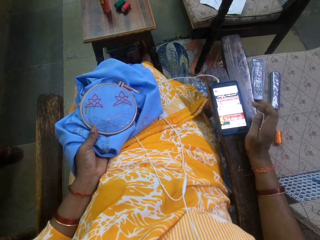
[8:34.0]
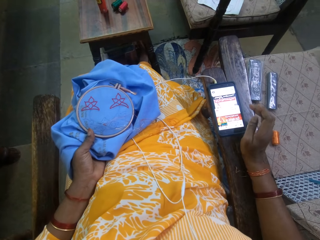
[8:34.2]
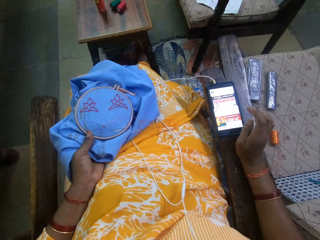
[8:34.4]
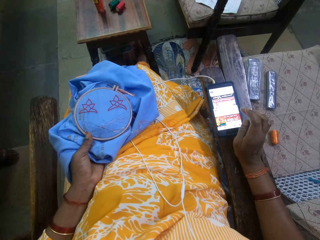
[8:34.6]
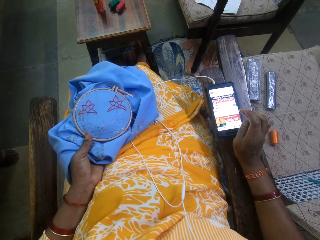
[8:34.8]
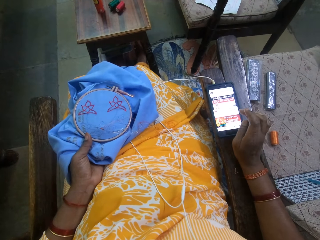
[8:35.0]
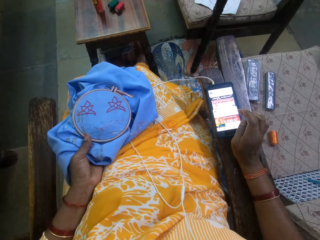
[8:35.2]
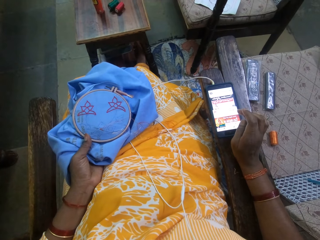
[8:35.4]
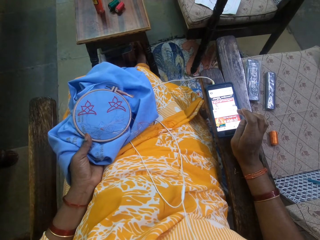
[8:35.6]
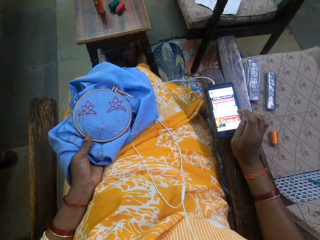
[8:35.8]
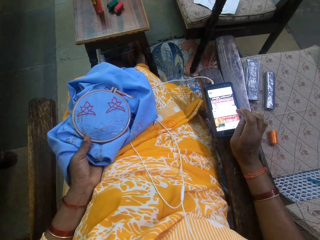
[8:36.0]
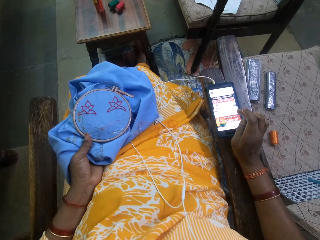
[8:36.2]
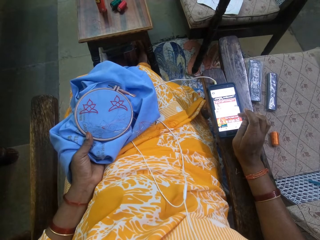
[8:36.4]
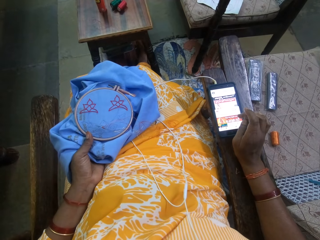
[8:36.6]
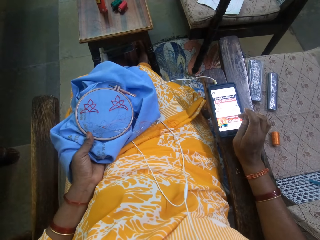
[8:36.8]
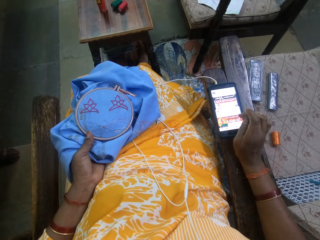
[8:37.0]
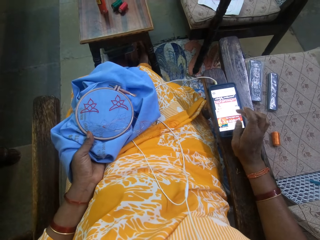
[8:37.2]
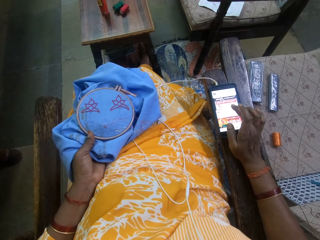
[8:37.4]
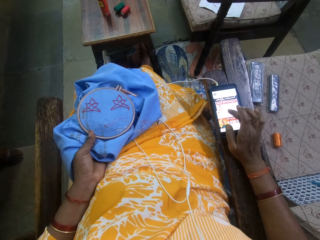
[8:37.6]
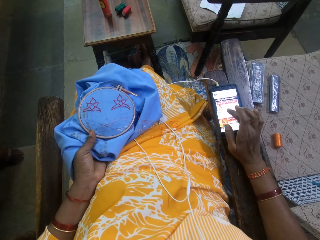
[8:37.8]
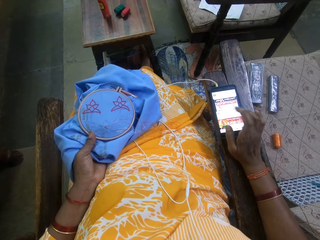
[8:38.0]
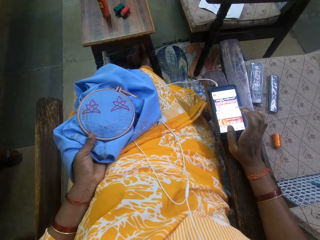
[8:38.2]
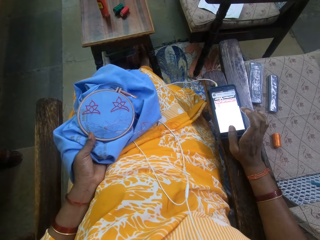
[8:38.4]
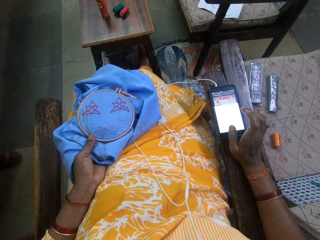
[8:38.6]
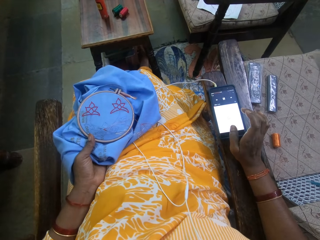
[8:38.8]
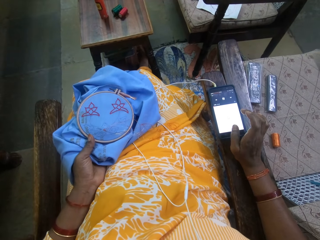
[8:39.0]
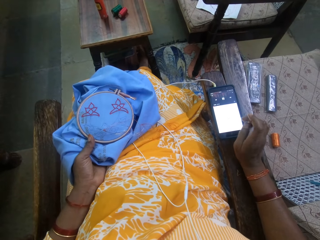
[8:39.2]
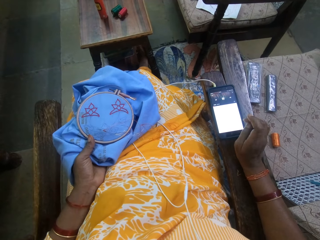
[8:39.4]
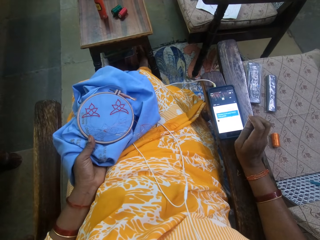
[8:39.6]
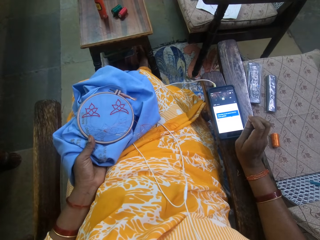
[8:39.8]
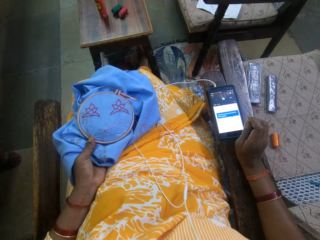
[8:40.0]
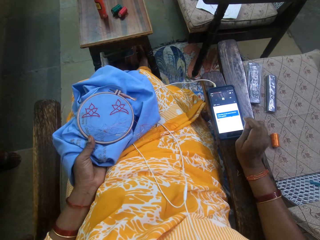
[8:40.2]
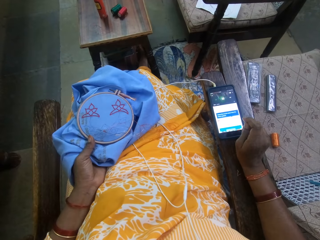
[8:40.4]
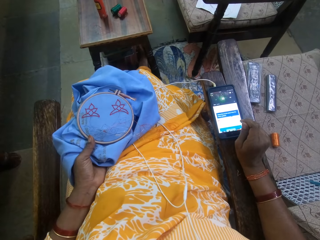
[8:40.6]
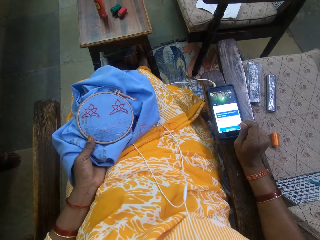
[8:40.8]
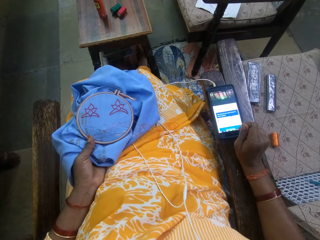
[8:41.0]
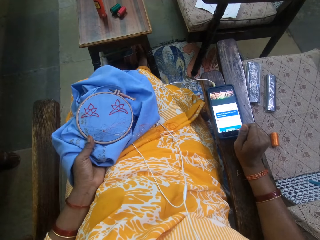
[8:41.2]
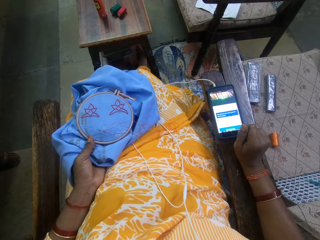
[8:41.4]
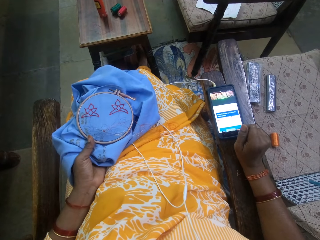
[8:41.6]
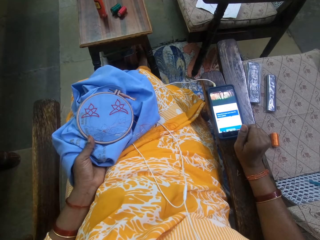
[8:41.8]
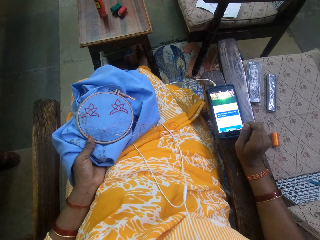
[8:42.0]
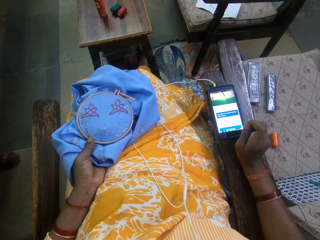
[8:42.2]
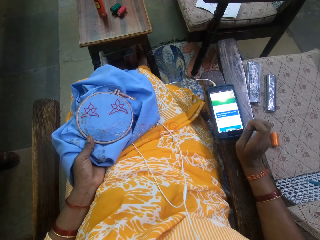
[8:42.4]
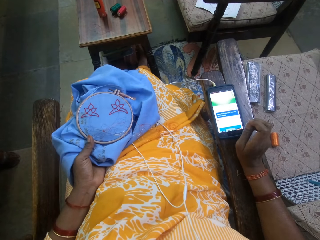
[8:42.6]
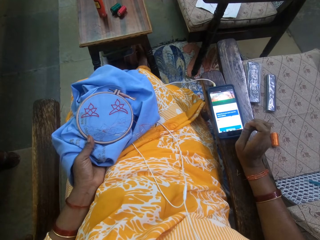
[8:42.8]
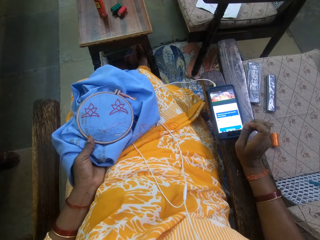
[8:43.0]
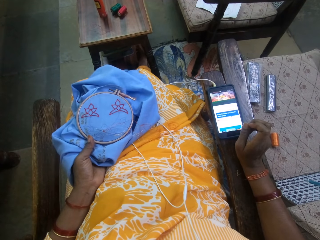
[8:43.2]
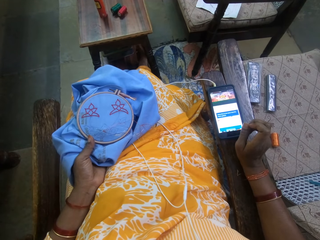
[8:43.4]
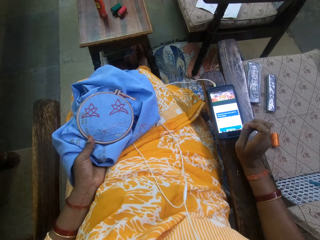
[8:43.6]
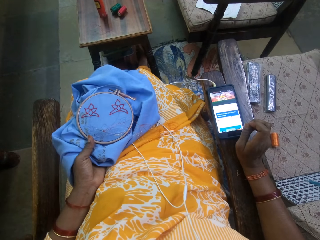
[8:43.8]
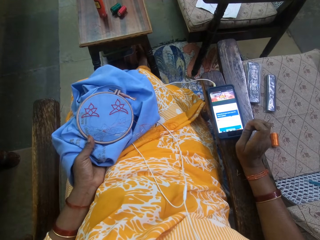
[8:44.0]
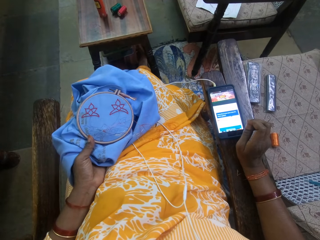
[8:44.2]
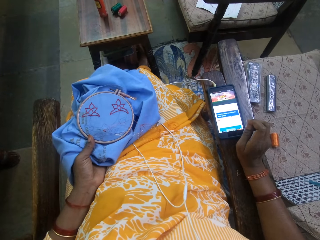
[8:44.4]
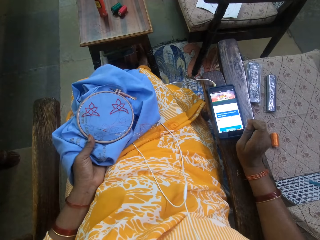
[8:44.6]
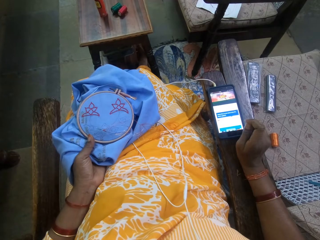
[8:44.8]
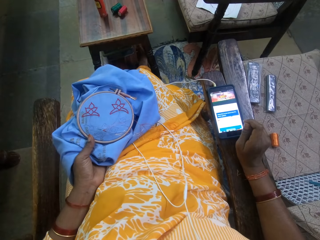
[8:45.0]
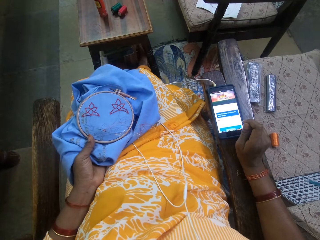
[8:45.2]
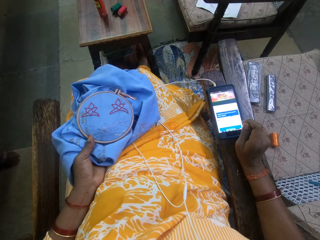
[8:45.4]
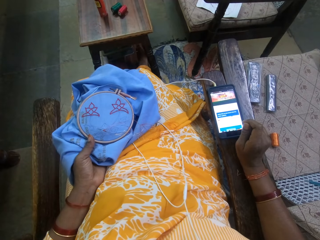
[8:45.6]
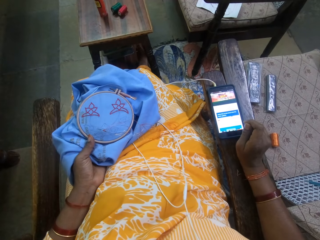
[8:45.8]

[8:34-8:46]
The camera wearer operates the phone on the chair with her right hand. She is looking at her phone.

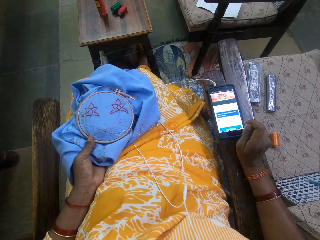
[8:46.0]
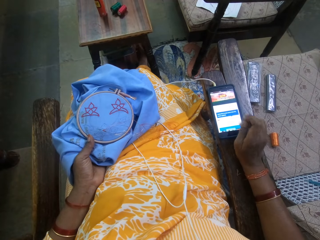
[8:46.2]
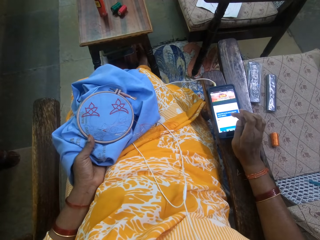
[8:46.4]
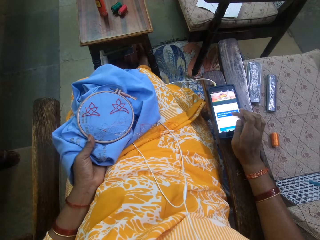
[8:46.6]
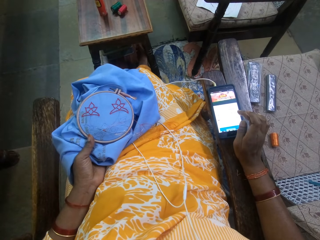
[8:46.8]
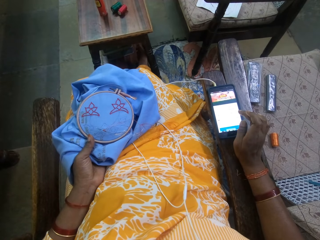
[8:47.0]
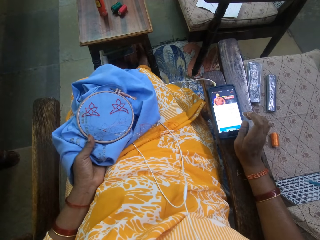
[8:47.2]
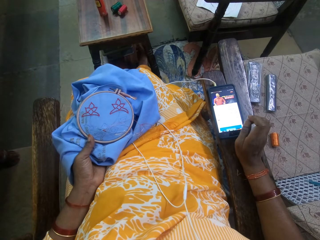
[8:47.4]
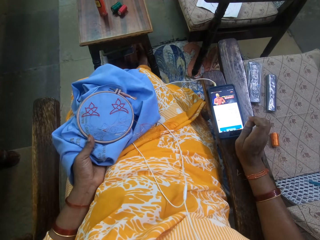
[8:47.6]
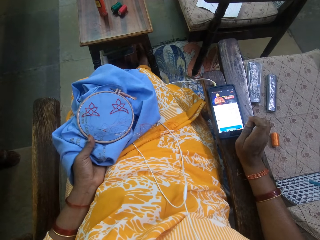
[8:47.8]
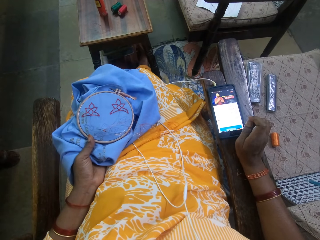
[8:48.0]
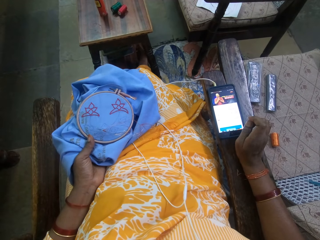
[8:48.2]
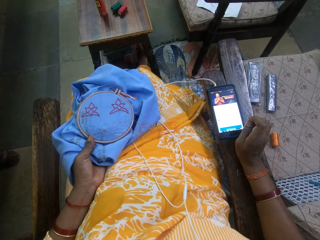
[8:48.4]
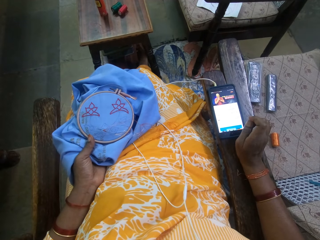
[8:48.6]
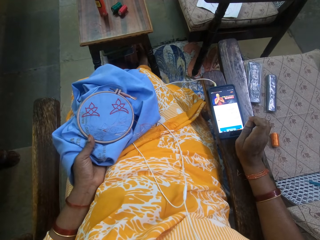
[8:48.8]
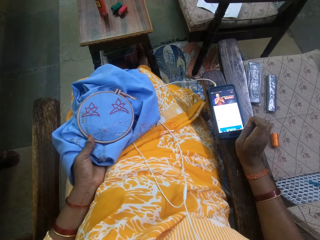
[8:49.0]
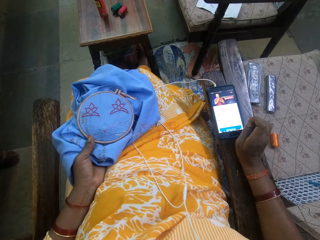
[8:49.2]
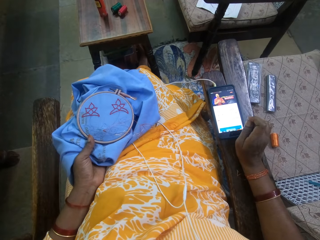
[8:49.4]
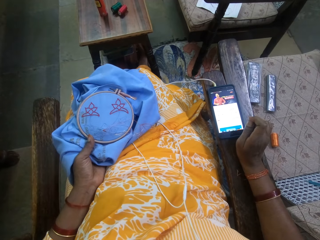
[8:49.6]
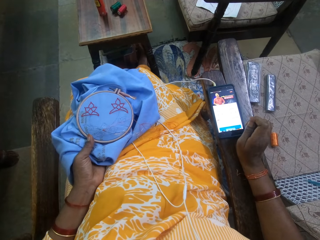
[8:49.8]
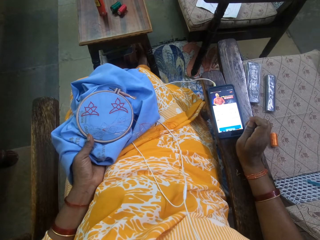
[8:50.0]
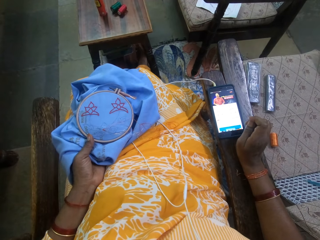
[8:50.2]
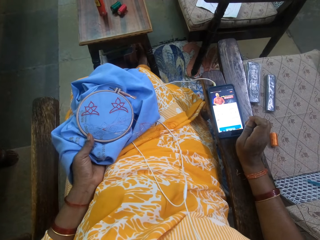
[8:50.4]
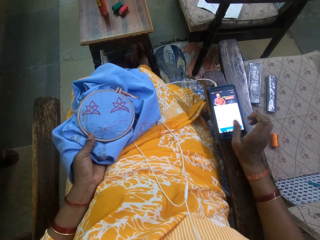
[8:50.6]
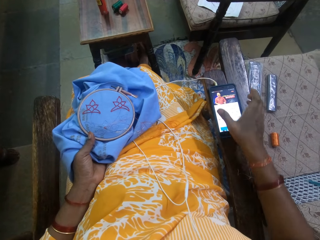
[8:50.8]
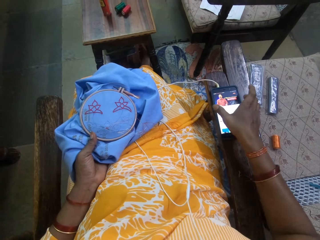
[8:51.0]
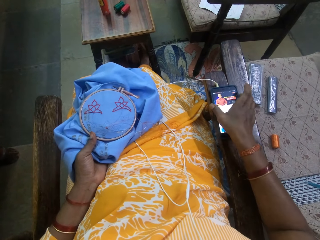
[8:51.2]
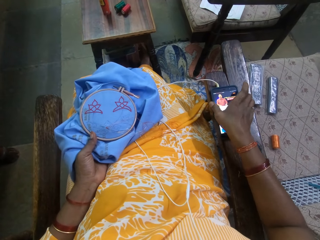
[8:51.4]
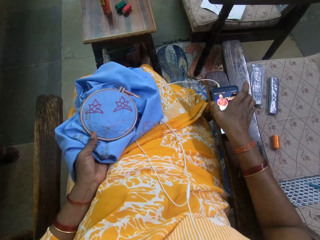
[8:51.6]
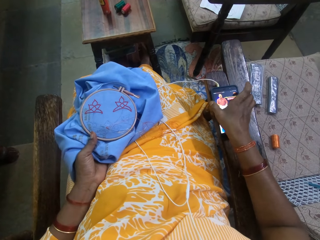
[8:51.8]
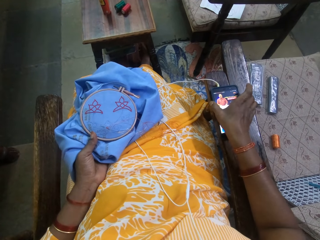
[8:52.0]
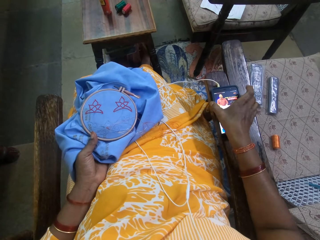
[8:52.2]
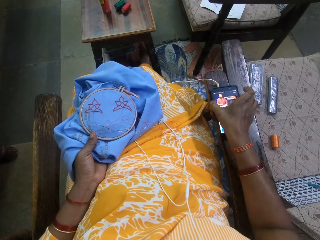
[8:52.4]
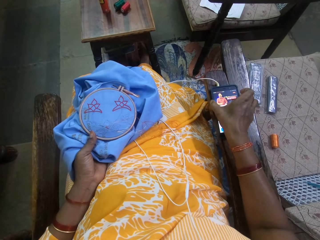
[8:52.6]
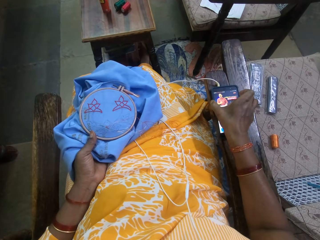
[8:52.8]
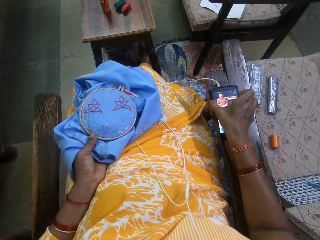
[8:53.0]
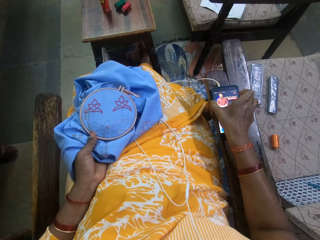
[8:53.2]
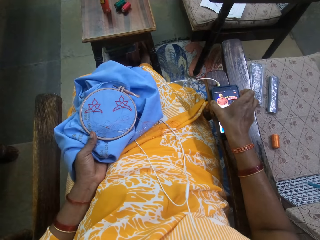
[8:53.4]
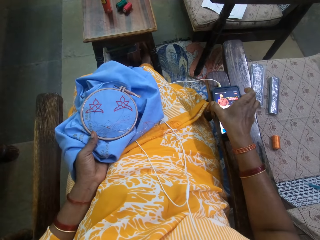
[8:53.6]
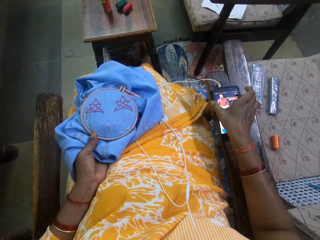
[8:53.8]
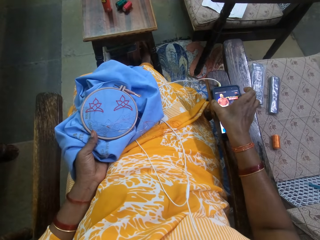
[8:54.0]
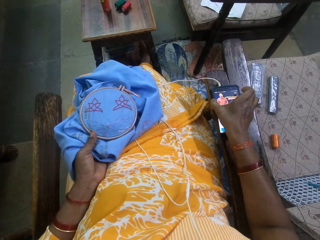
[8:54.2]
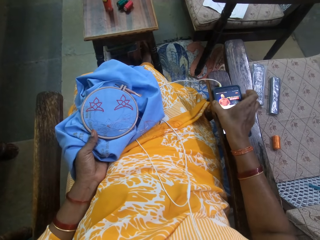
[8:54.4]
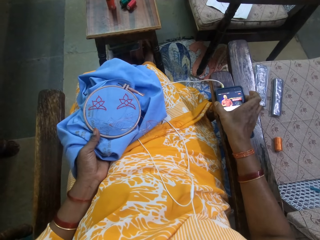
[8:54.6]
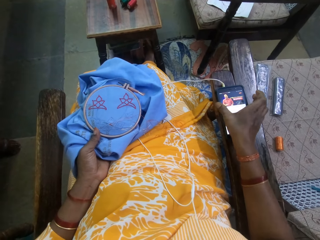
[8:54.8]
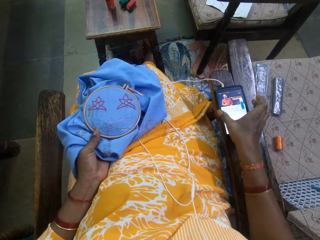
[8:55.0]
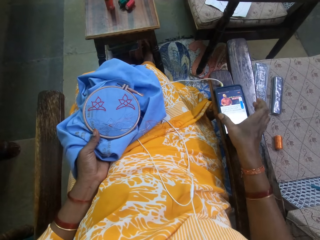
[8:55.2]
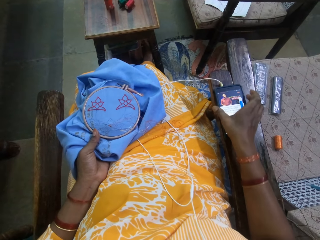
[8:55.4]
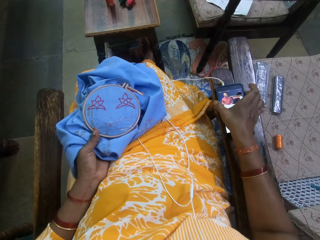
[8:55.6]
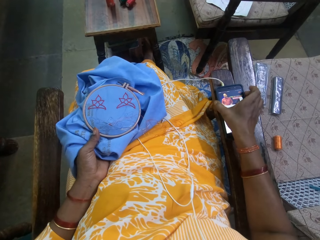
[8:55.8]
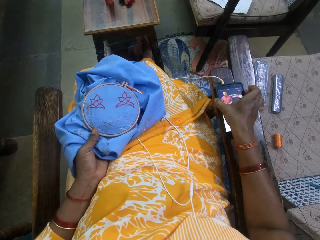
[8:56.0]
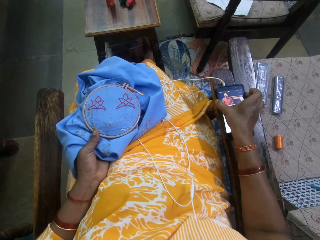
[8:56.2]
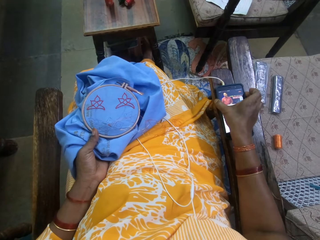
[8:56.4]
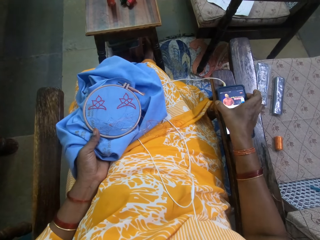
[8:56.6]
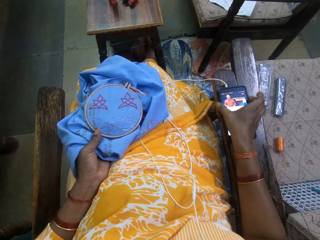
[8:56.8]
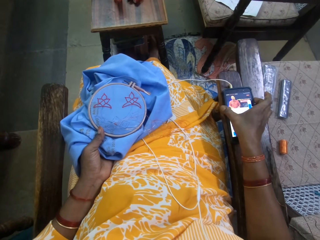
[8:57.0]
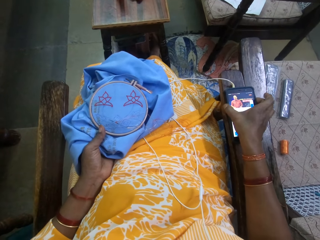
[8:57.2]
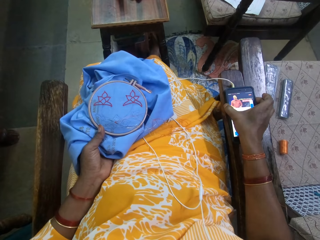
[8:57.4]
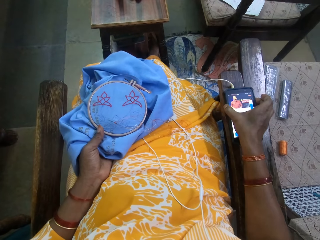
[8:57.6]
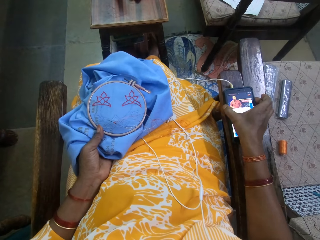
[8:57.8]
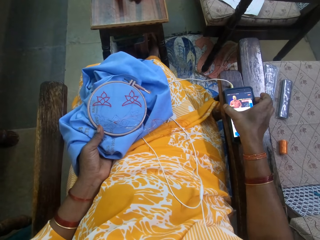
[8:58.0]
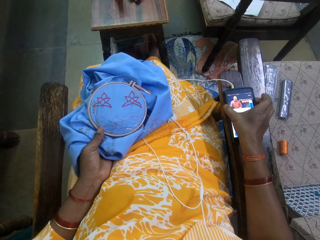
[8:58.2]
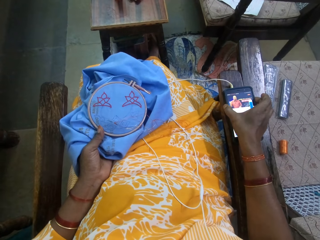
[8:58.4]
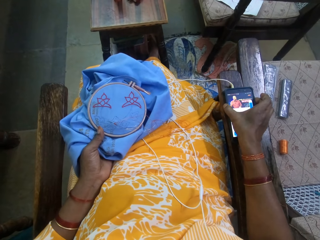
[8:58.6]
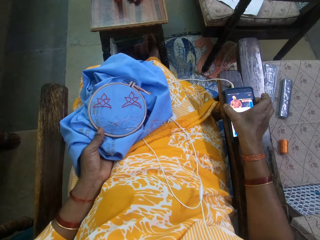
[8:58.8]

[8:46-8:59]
The camera wearer operates the phone on the chair with her right hand. She operates the phone on the chair with both hands.
